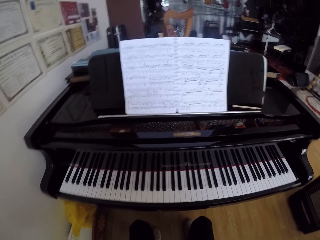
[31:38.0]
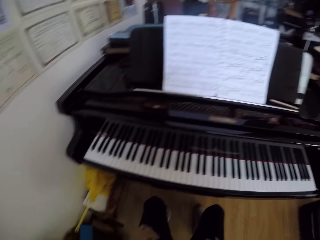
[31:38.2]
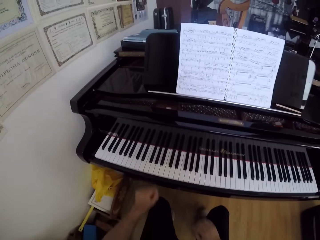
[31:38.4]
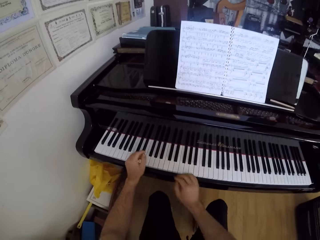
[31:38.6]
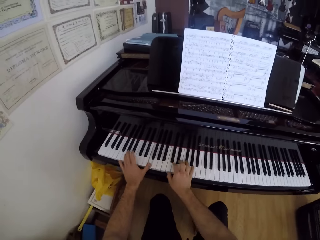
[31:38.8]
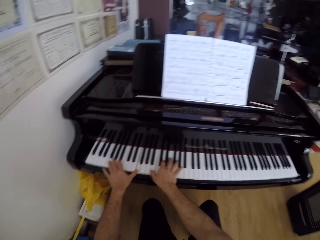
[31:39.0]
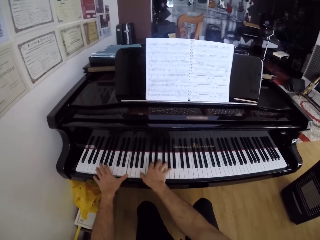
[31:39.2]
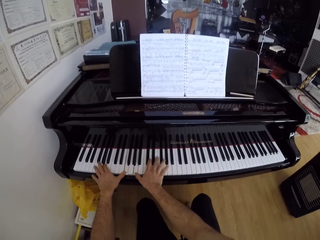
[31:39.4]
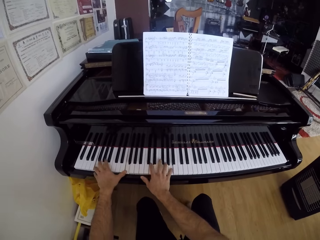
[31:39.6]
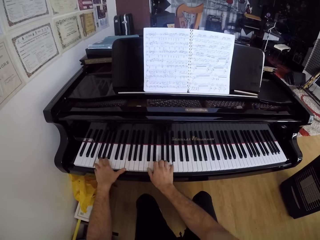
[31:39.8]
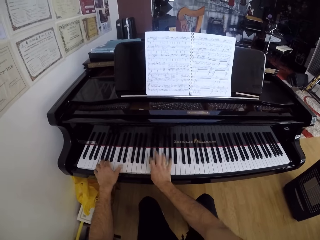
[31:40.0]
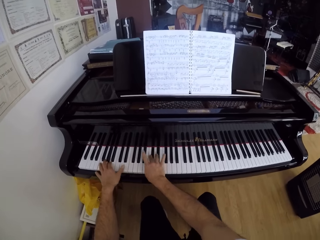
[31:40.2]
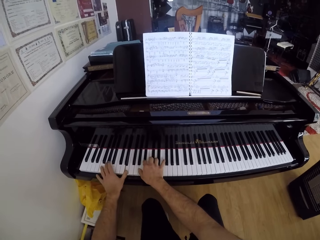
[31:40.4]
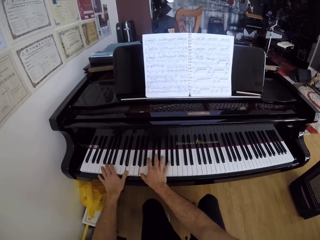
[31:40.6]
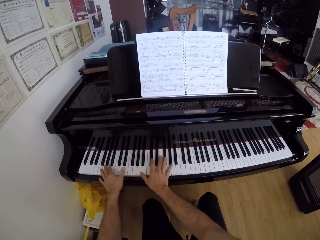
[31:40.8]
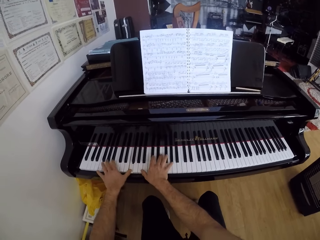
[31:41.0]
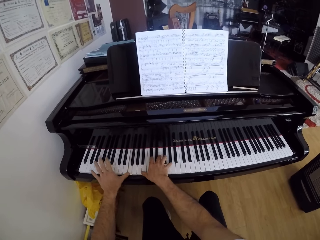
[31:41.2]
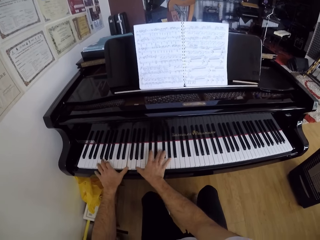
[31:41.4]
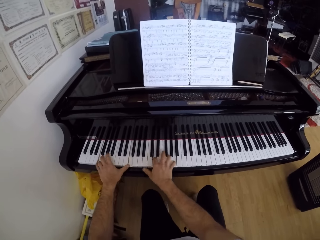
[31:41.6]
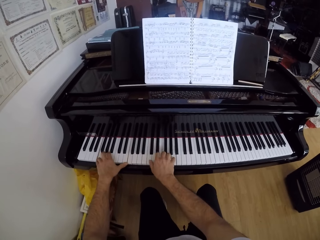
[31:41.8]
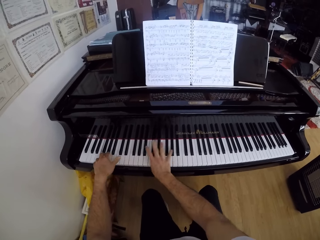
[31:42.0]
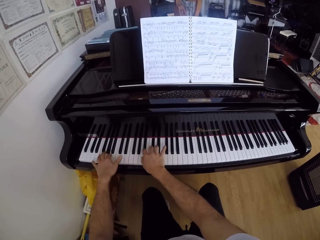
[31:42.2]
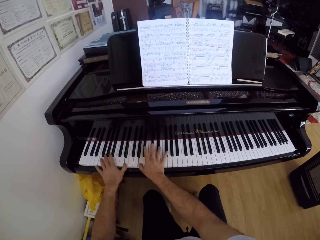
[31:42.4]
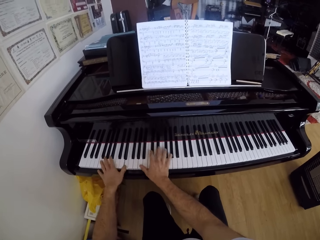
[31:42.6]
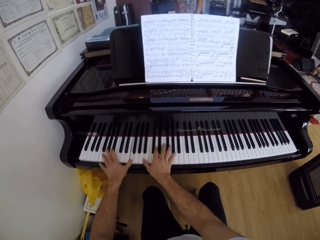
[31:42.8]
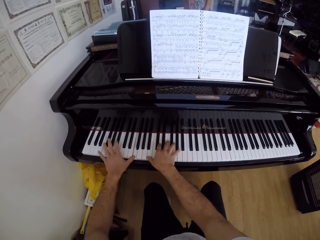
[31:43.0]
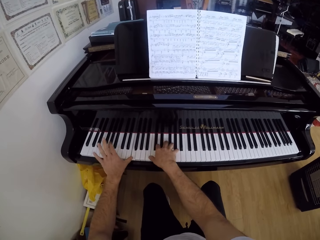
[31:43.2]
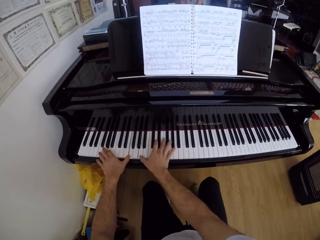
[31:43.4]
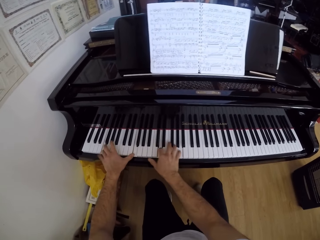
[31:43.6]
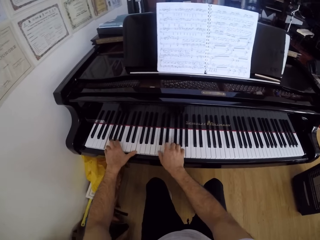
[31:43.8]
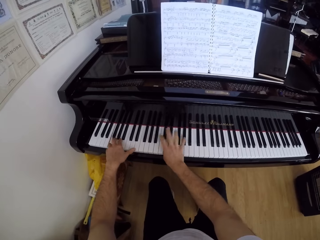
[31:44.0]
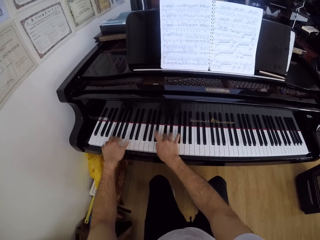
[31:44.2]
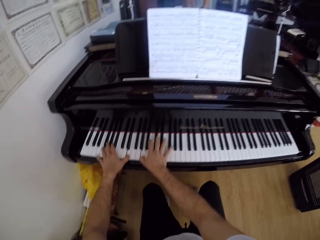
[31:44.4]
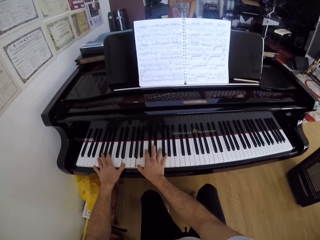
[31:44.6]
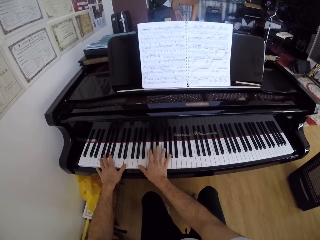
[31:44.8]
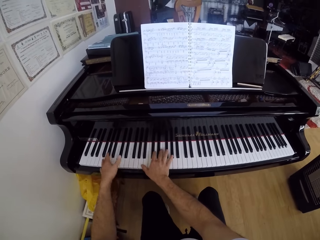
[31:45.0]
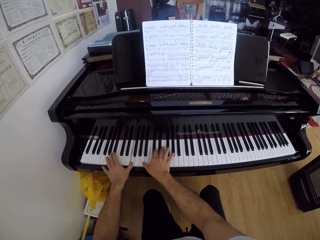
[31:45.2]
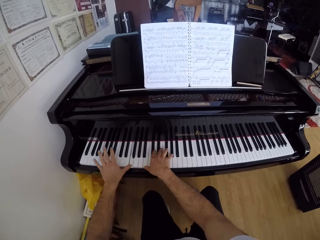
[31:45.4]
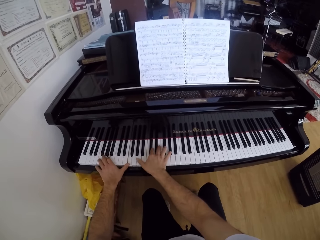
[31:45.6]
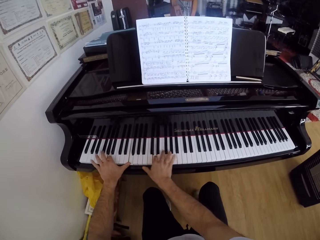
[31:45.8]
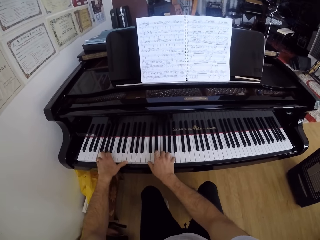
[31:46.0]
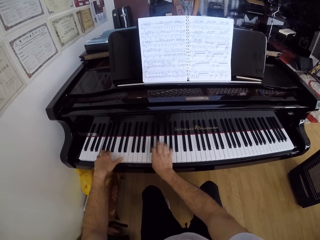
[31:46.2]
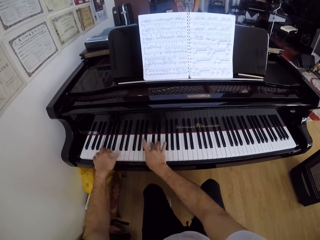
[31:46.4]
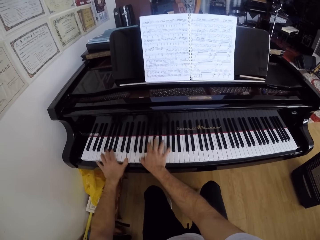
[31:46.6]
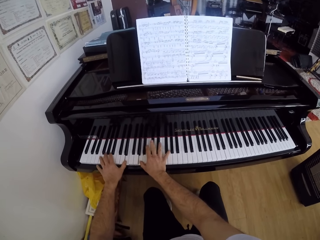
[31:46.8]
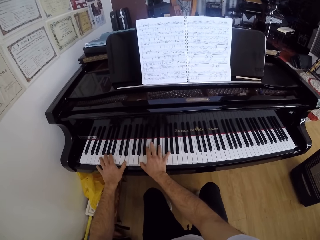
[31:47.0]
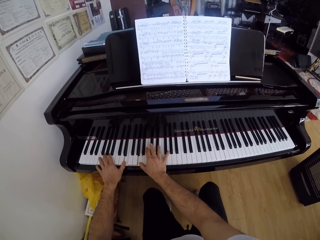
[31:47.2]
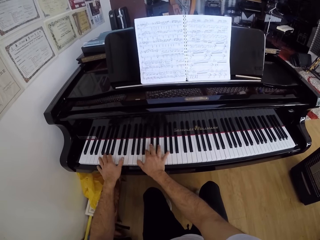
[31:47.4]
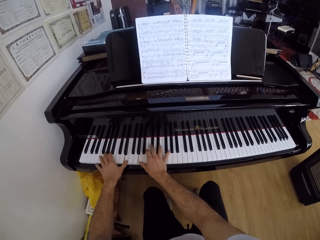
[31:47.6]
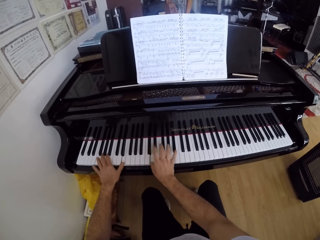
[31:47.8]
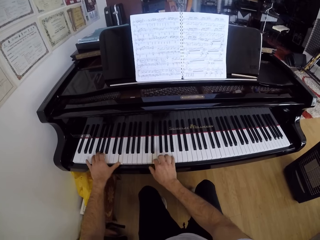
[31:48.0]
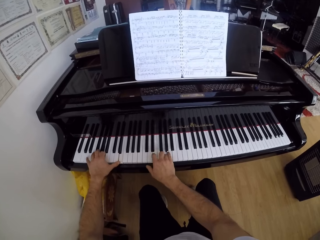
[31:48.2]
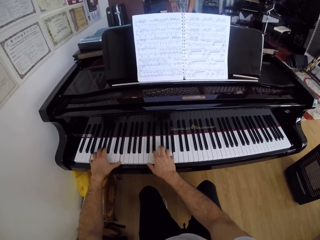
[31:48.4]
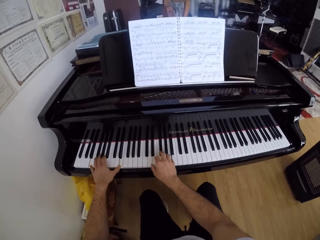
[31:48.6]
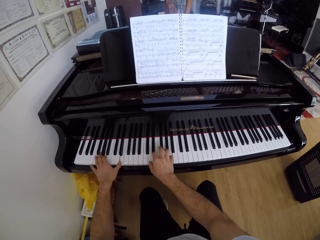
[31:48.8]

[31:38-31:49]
The camera wearer plays the piano with his hands.

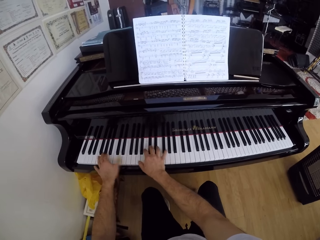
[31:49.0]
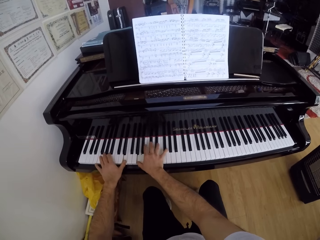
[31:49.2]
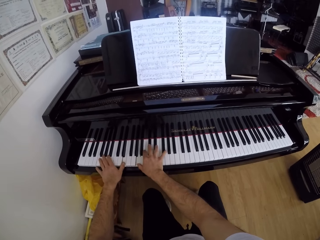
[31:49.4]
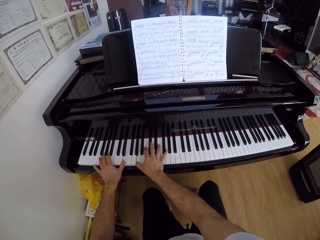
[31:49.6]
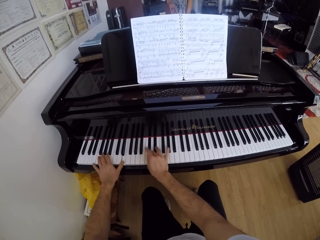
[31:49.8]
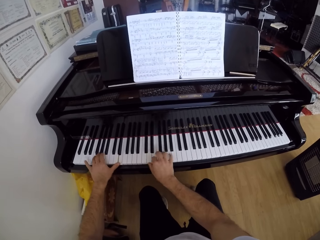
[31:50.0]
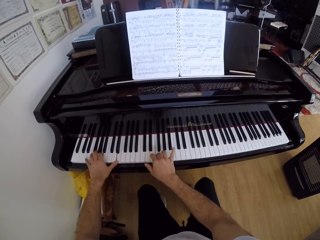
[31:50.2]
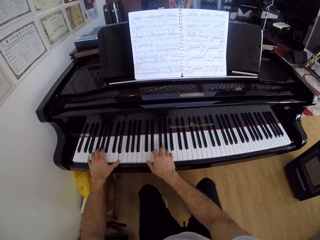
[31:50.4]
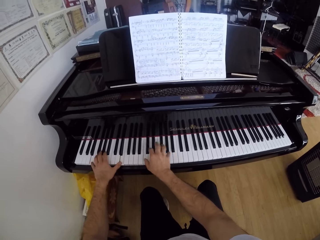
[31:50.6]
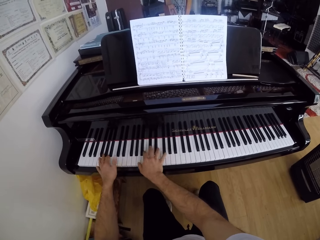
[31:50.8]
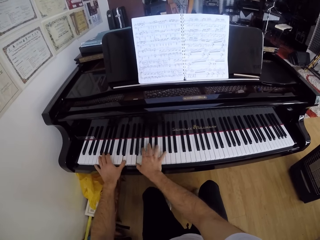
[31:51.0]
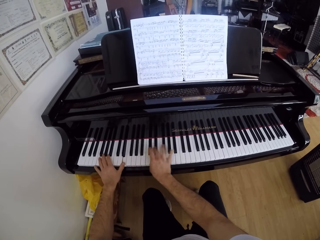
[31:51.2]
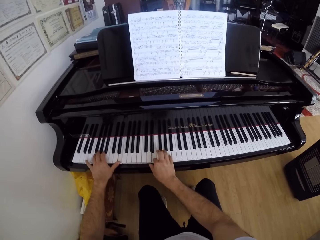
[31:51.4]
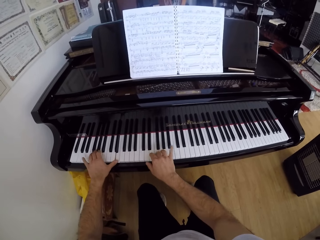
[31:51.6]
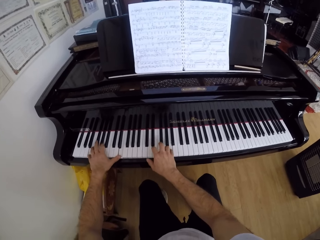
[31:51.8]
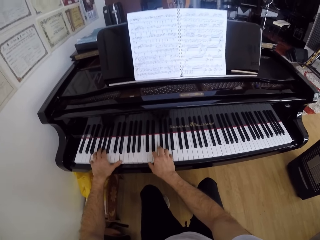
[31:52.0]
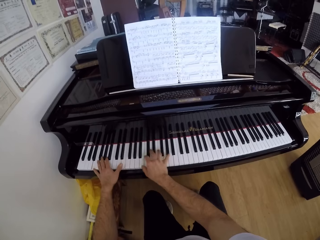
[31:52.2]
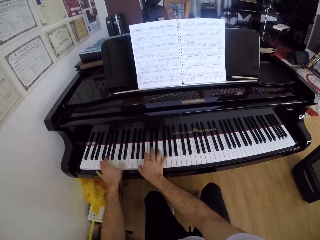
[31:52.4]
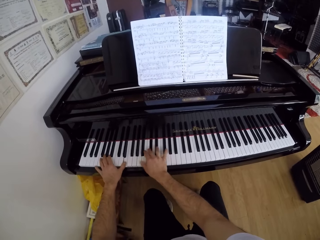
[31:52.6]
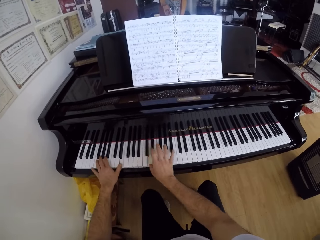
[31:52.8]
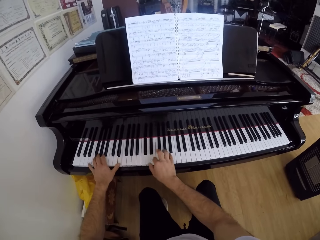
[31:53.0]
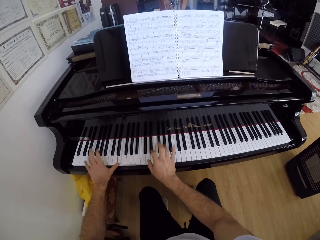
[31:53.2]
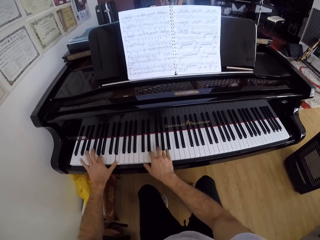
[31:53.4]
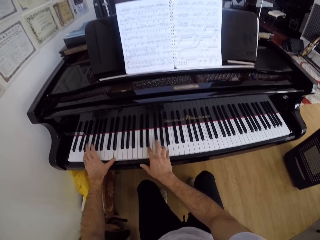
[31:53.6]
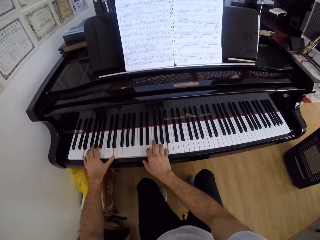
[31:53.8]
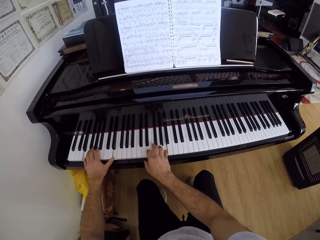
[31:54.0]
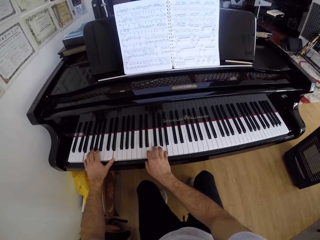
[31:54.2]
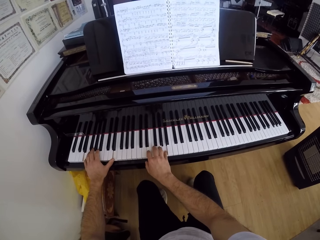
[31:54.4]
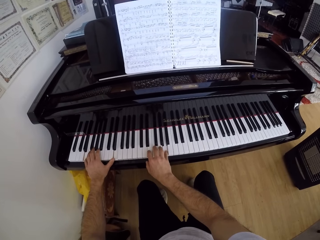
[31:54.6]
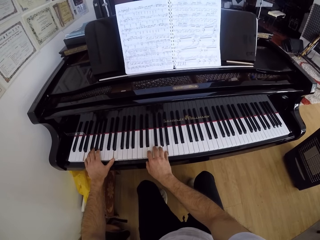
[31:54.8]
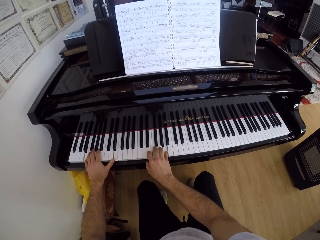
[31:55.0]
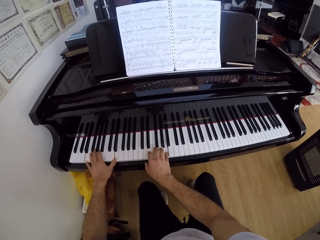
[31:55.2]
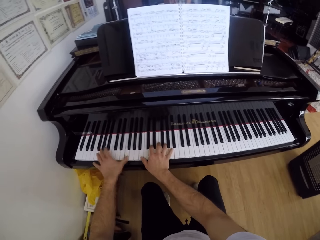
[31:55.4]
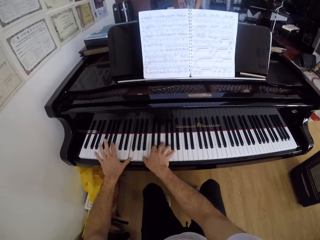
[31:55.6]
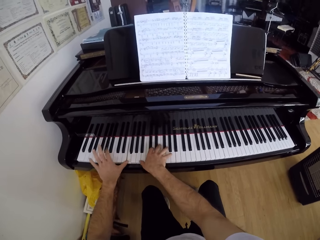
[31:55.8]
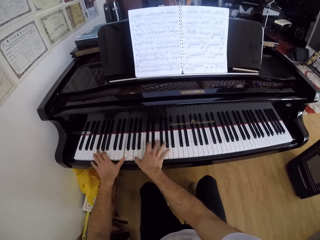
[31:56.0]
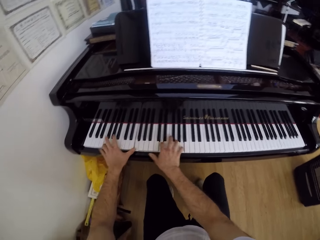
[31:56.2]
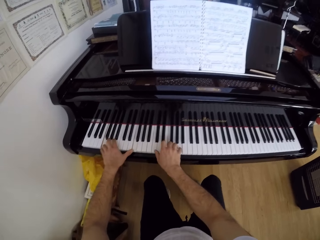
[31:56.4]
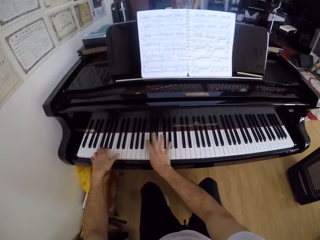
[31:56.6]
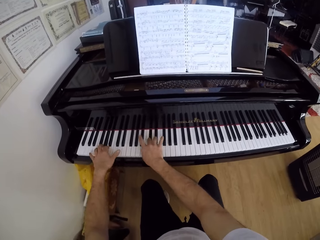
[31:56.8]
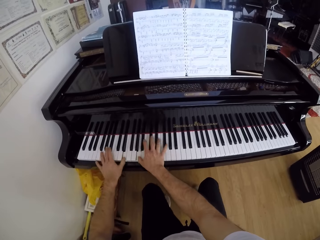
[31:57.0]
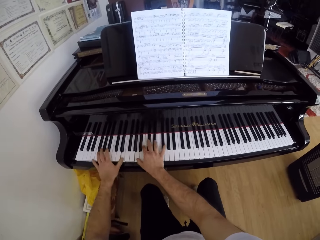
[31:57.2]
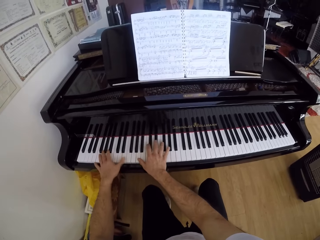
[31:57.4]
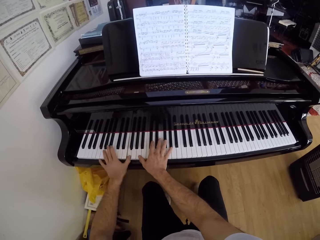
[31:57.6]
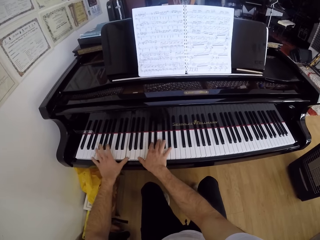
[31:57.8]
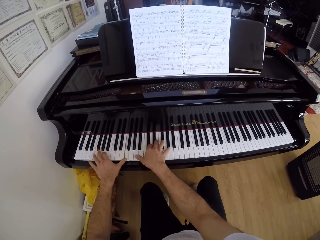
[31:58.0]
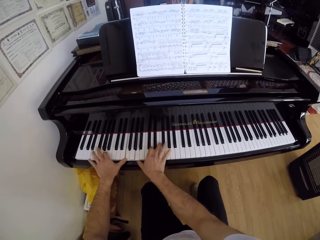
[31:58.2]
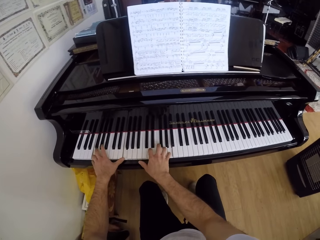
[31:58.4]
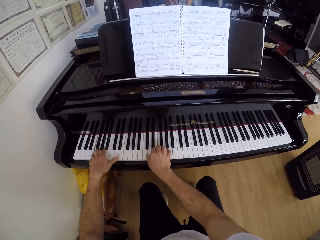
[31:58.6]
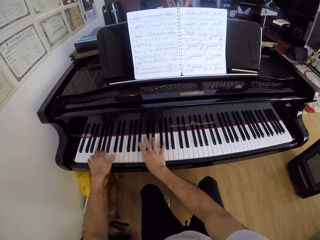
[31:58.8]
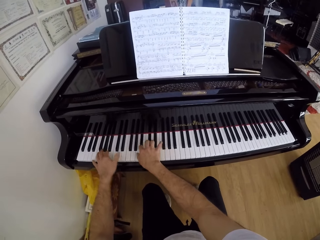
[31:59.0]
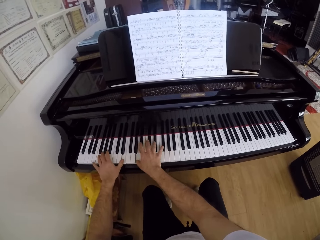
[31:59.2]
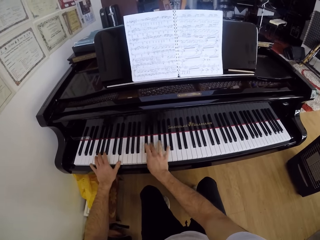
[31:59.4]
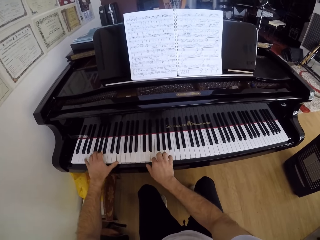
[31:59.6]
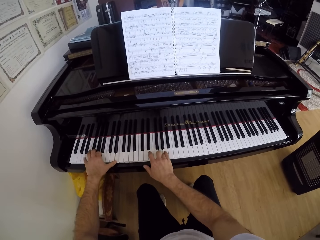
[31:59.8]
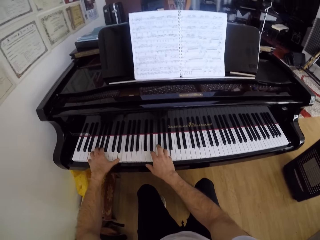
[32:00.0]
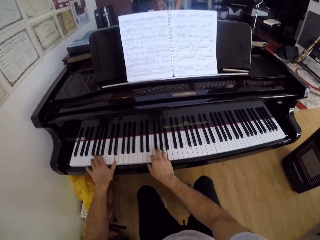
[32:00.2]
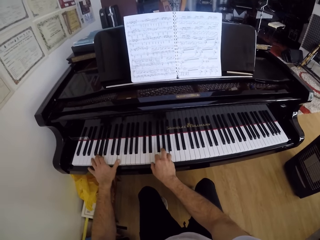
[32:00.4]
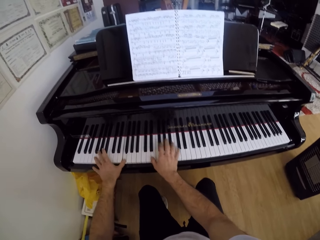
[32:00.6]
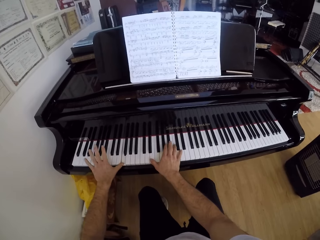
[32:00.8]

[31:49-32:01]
The camera wearer plays the piano with his hands.
